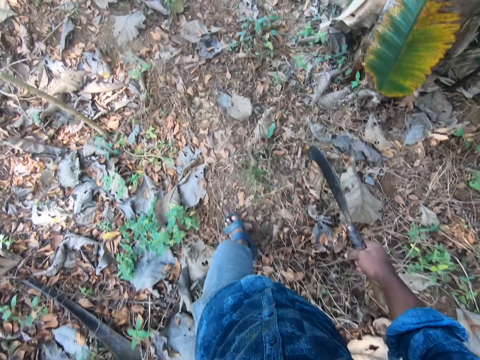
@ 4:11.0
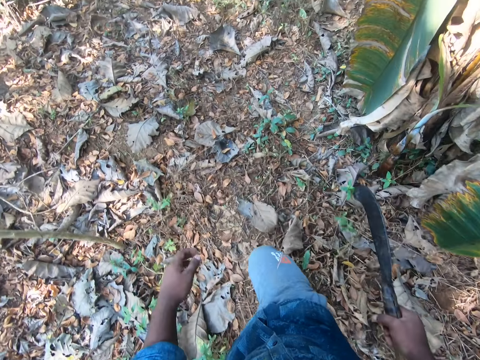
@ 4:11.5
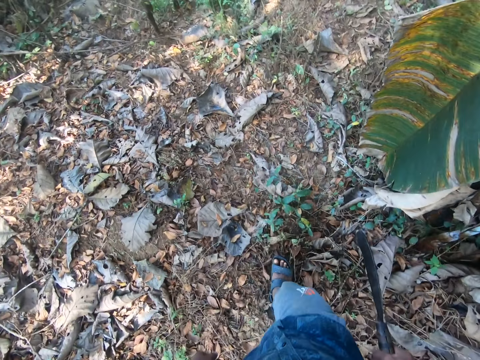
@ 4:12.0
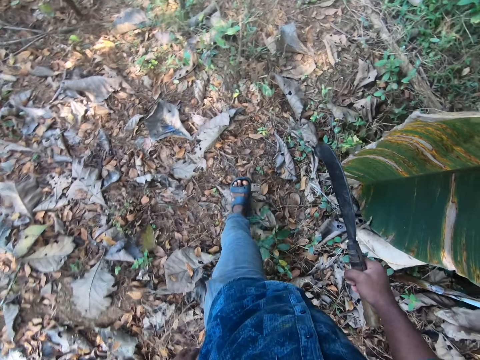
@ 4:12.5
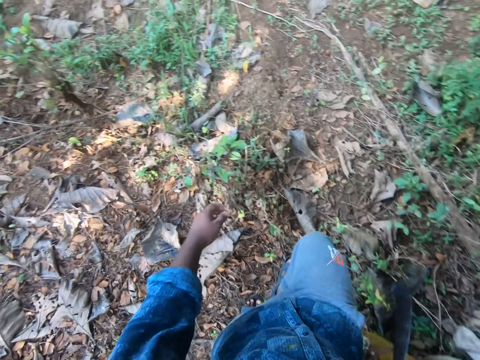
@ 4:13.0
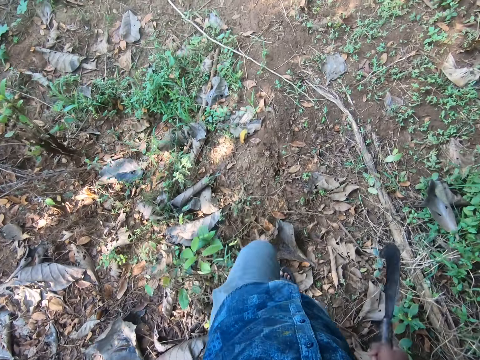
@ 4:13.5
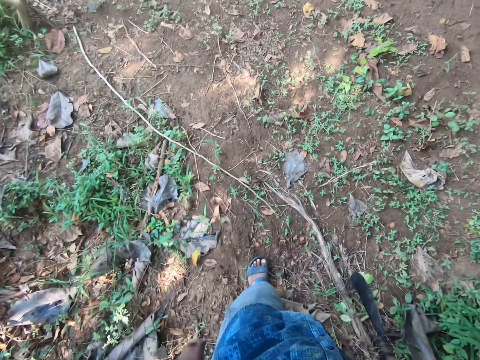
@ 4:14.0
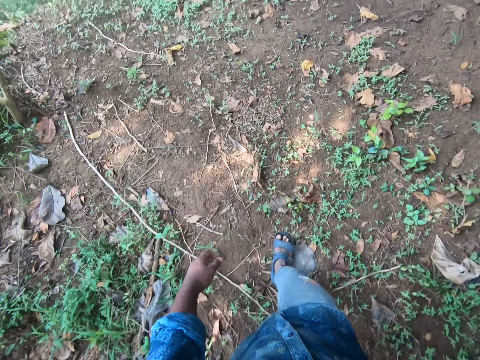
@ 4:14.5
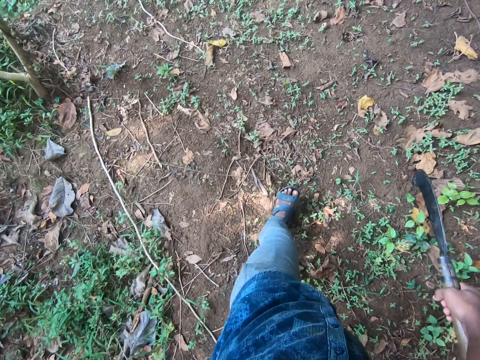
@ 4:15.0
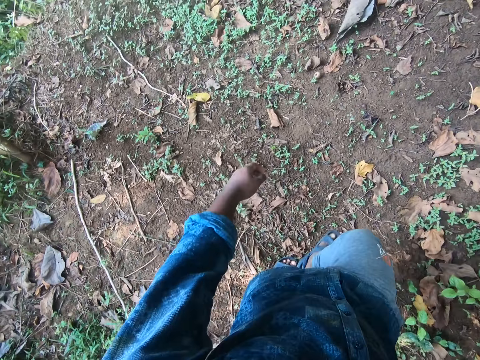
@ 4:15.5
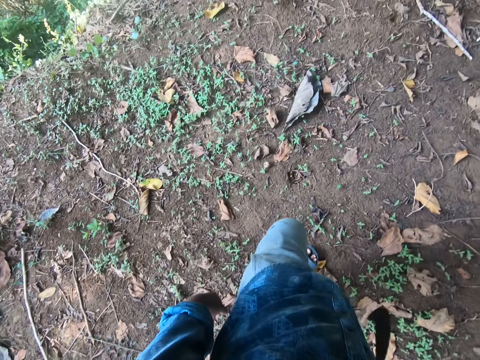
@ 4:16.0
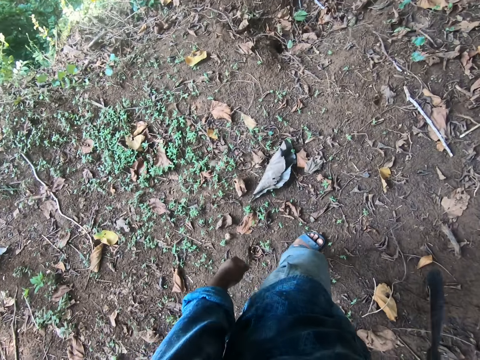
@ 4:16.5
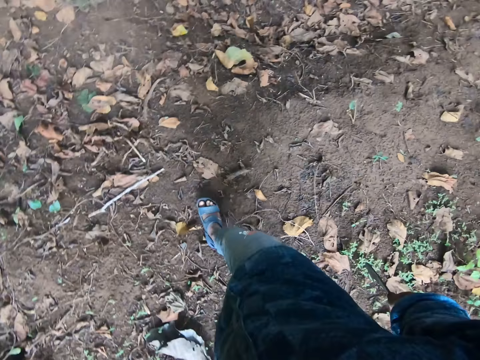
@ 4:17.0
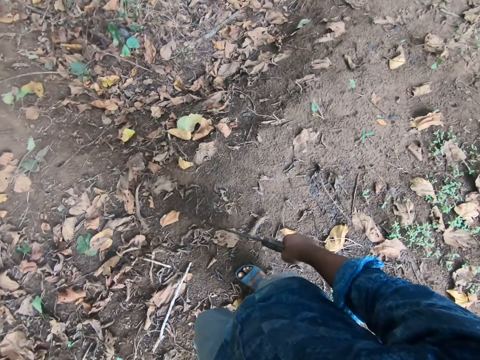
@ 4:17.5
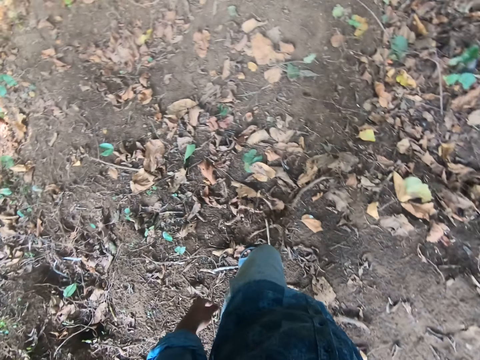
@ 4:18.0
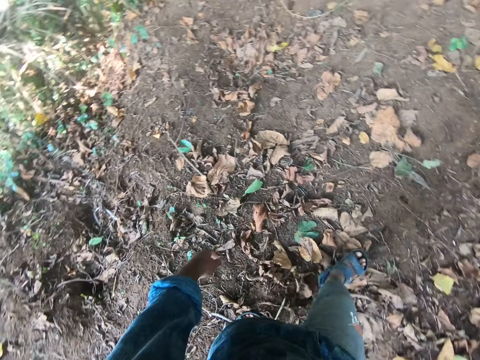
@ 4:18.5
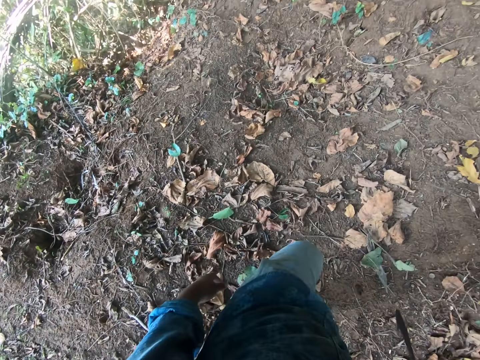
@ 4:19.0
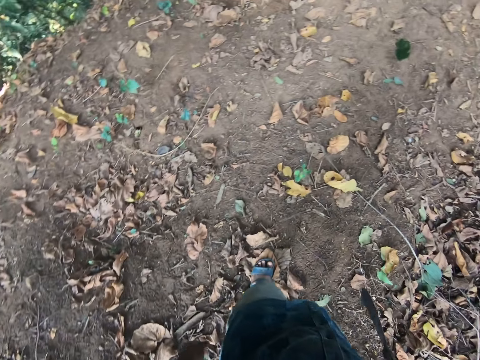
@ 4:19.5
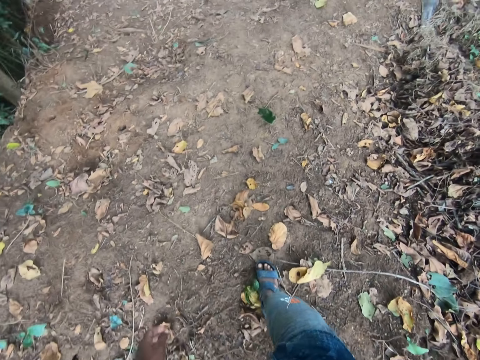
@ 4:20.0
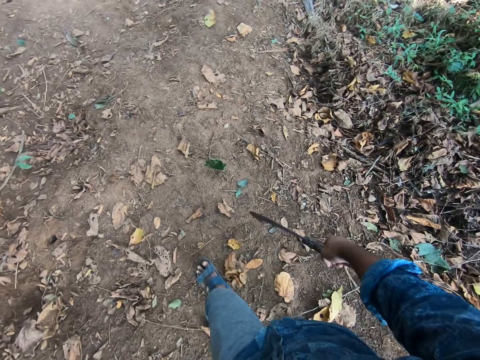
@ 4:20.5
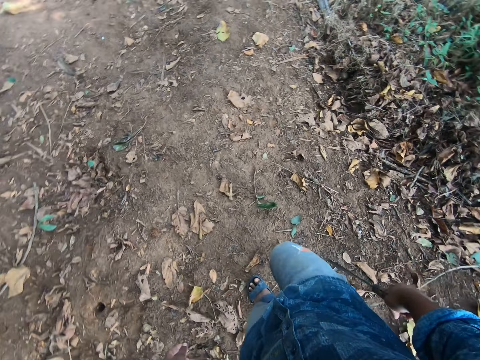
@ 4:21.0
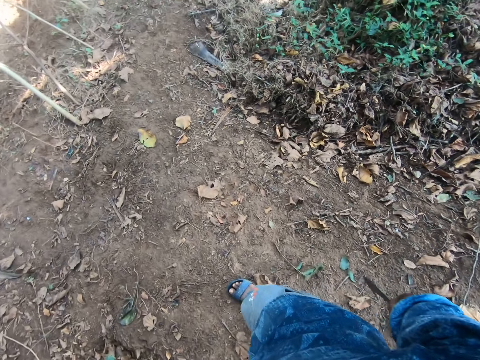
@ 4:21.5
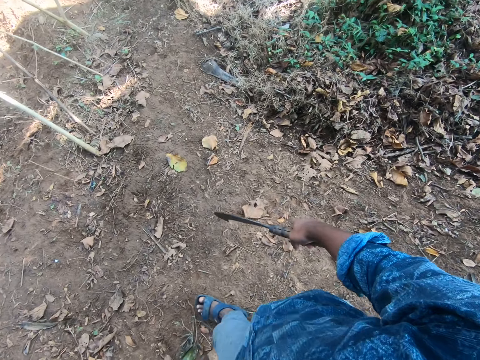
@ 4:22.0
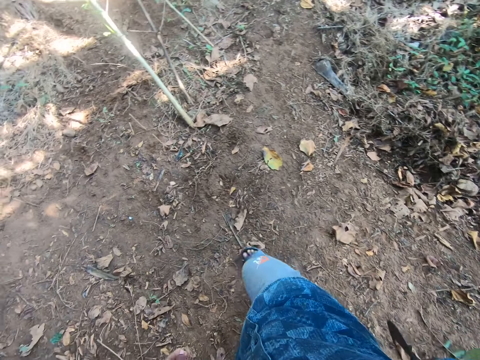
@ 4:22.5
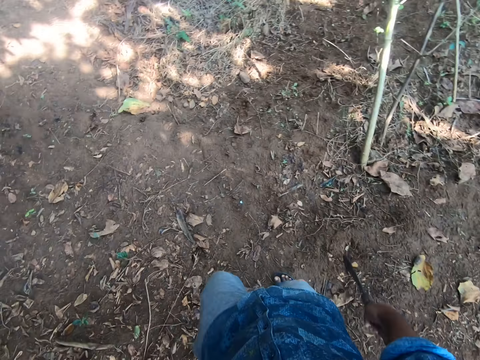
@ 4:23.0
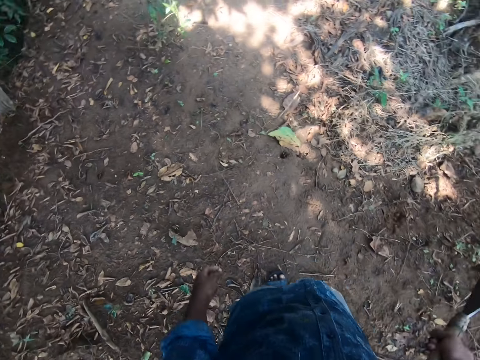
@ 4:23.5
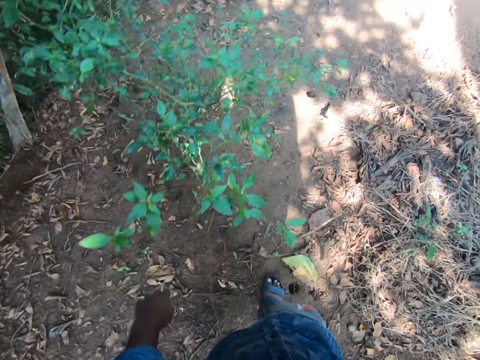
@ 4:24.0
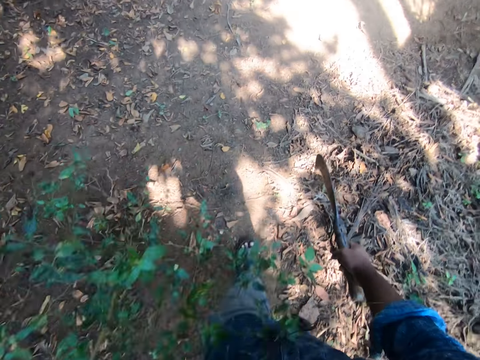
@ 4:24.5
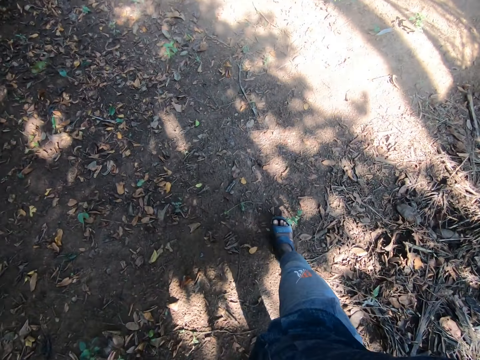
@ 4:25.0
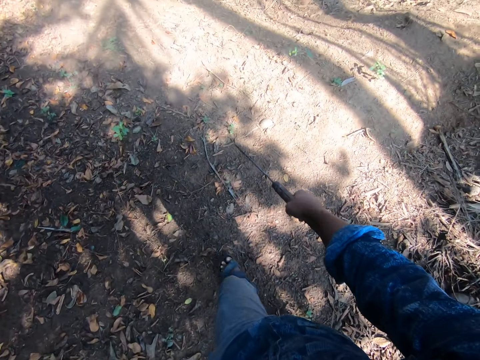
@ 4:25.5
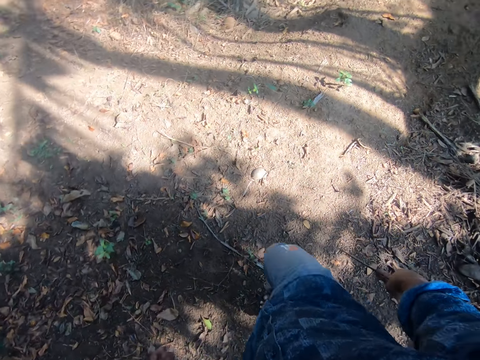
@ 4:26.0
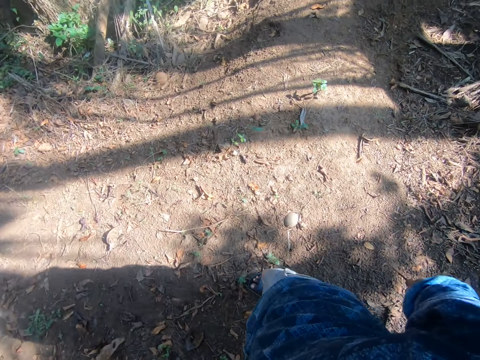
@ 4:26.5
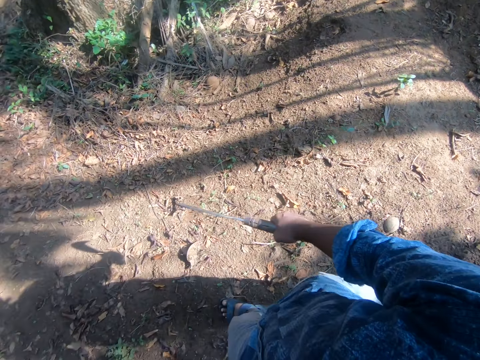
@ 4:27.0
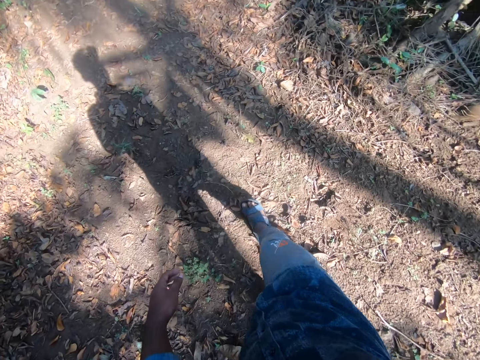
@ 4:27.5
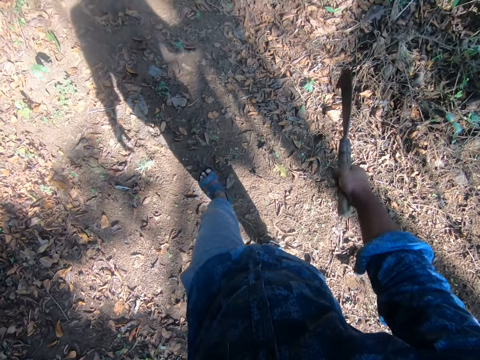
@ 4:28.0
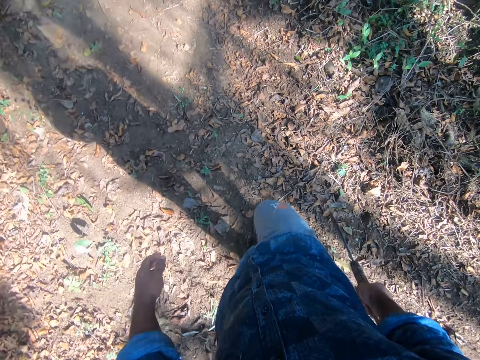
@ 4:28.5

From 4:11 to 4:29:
The camera wearer looks around. They walk around the farm.

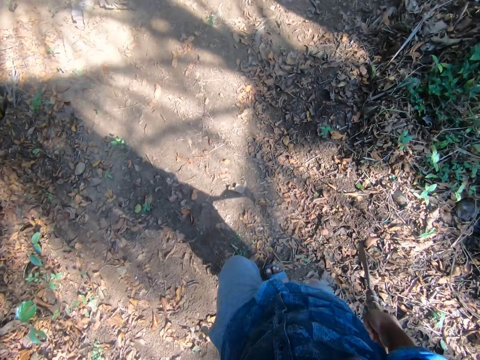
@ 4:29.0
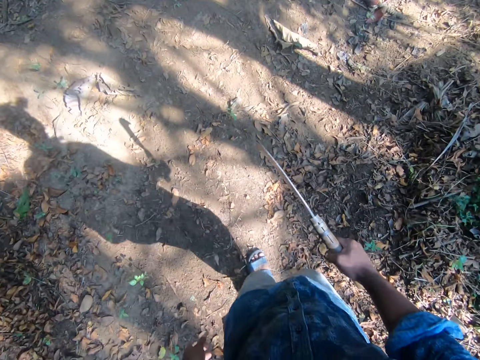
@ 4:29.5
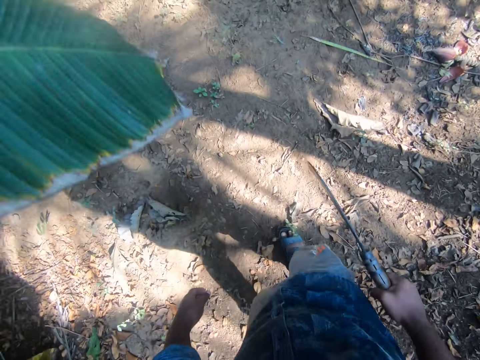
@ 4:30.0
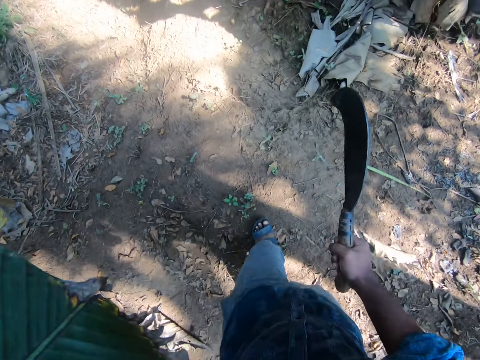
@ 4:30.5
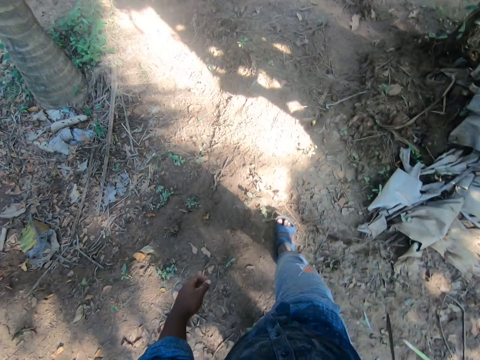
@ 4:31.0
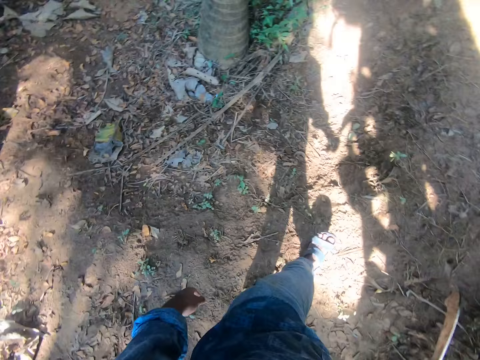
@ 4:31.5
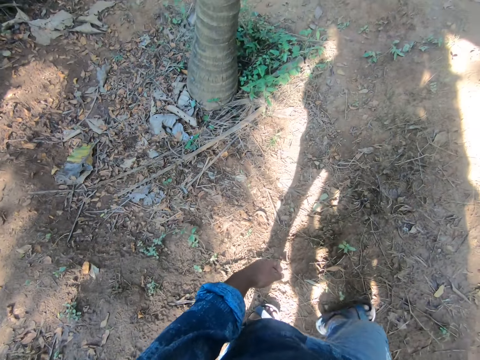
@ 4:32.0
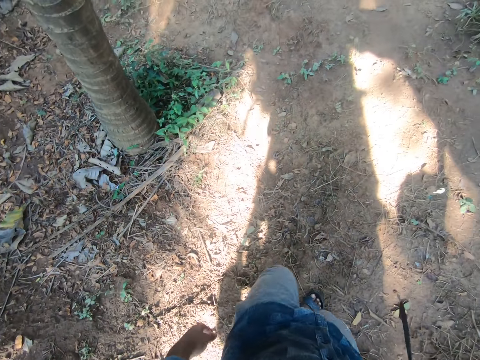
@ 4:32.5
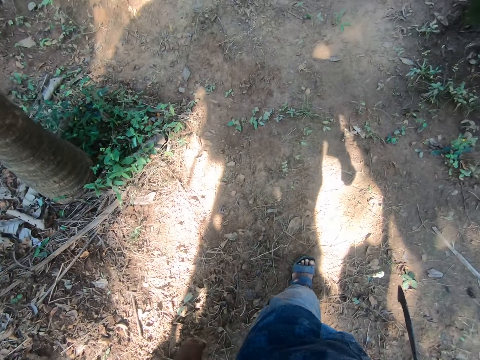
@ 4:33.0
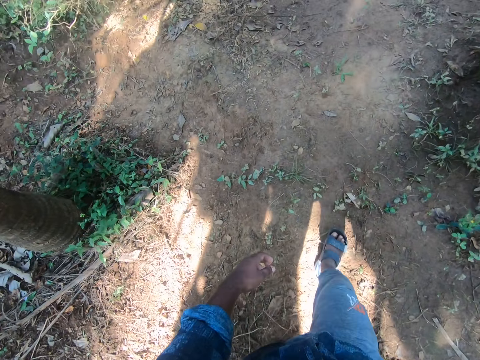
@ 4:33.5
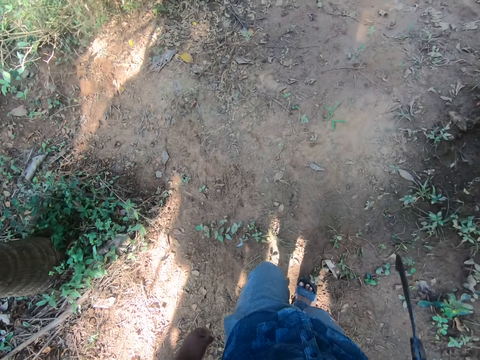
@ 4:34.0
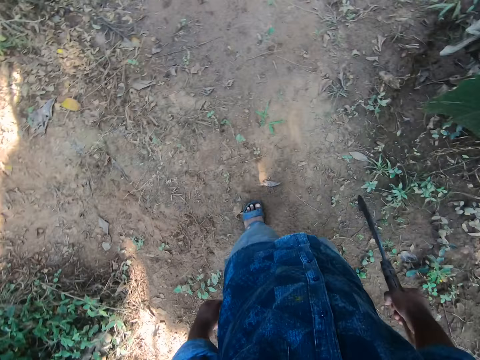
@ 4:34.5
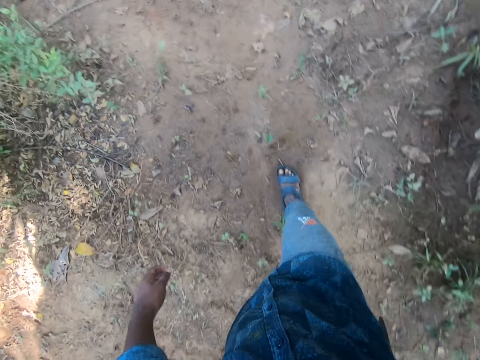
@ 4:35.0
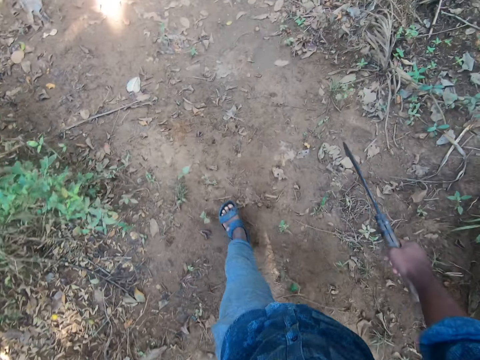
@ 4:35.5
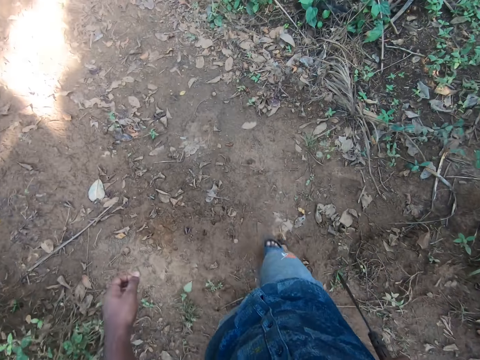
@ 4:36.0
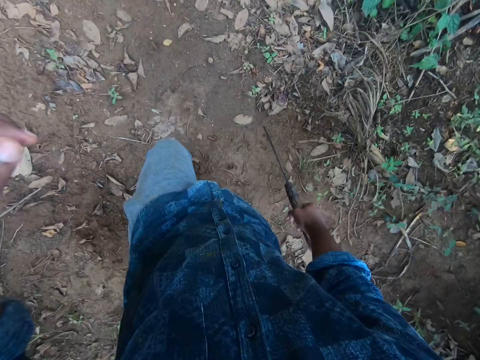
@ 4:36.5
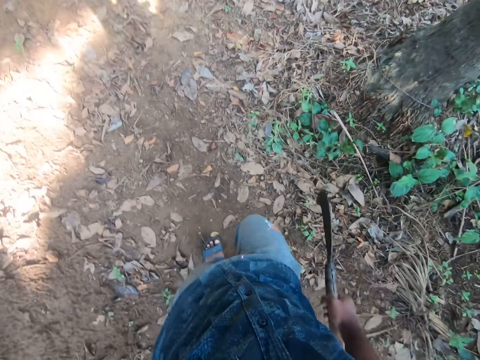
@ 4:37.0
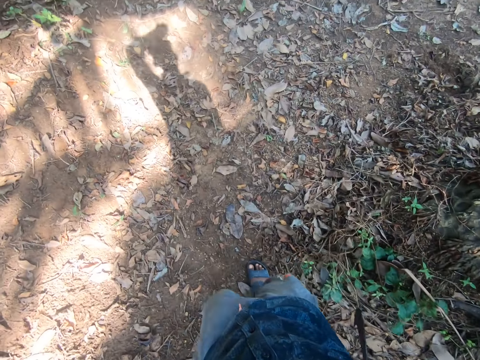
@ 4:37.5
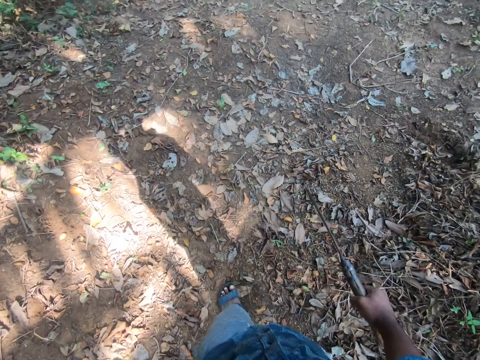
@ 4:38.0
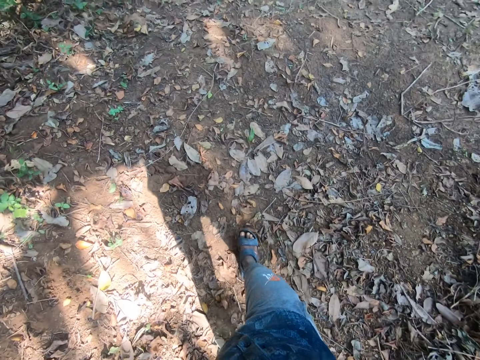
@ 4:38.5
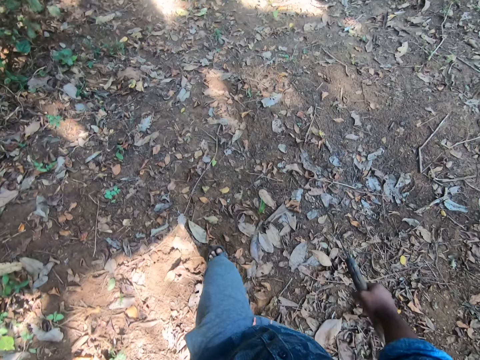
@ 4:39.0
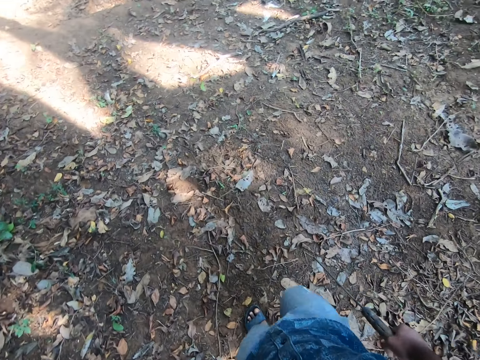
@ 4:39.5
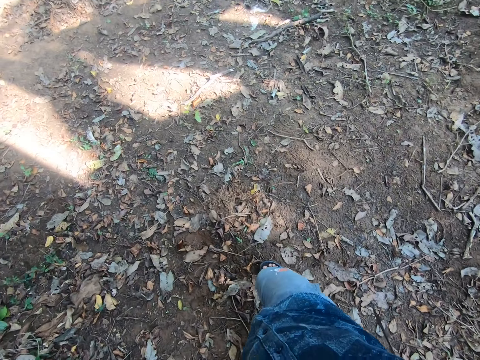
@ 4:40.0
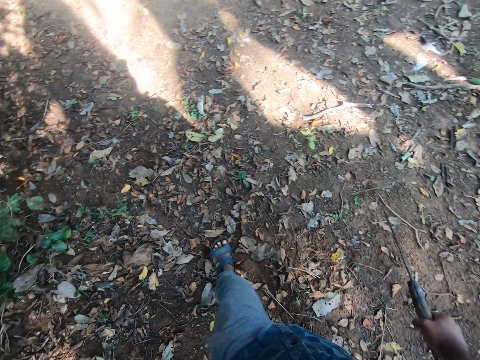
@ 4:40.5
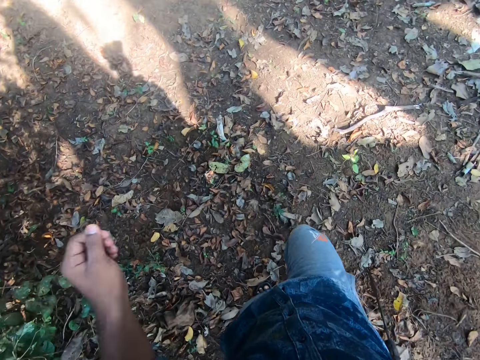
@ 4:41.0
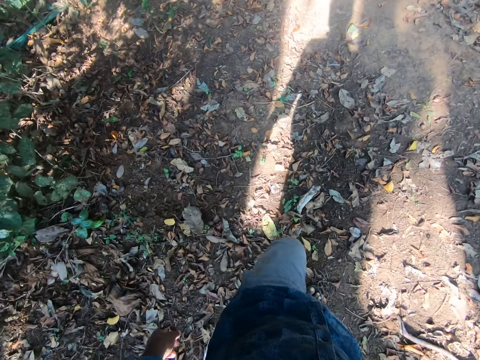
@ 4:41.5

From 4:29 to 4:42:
The camera wearer looks around. He adjusts the camera on his head with his left hand. He walks around the farm with the sickle in his right hand.
